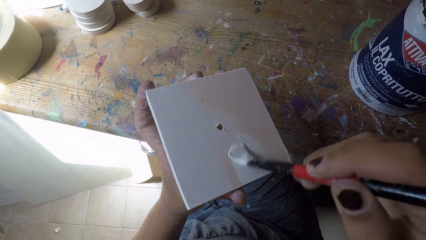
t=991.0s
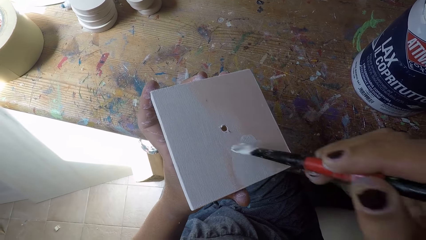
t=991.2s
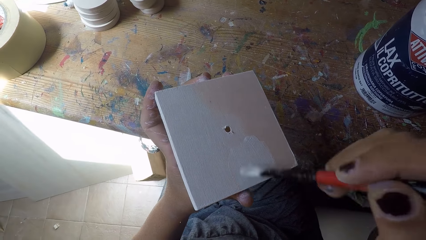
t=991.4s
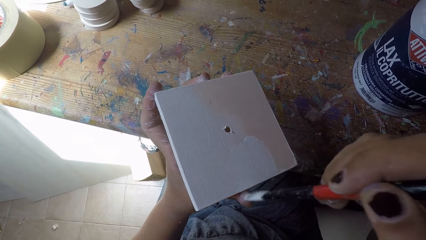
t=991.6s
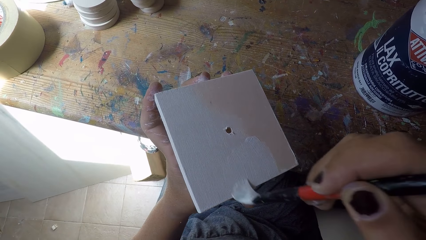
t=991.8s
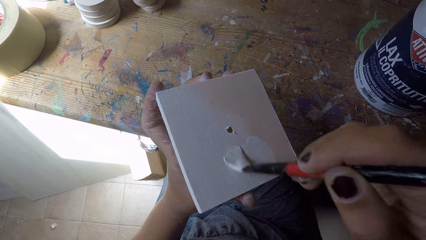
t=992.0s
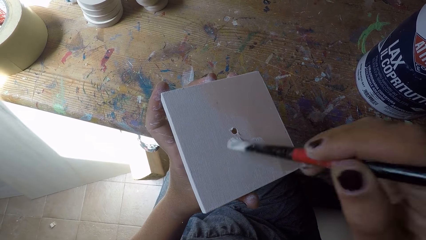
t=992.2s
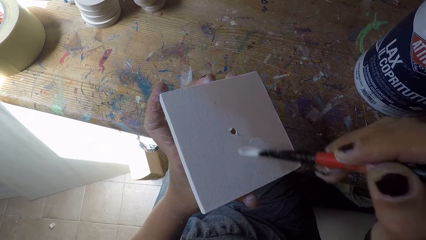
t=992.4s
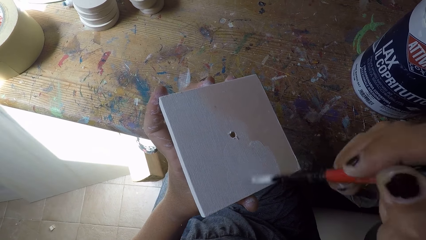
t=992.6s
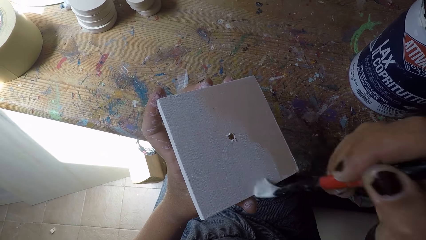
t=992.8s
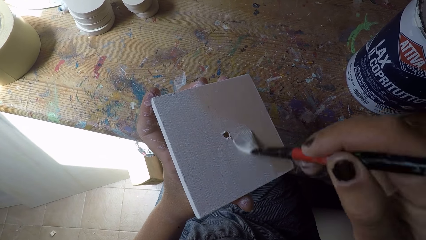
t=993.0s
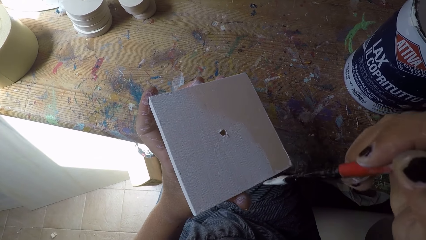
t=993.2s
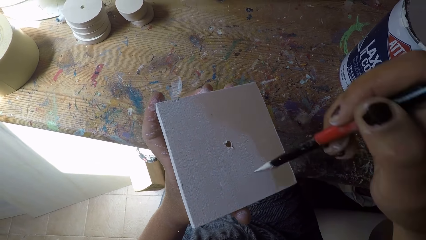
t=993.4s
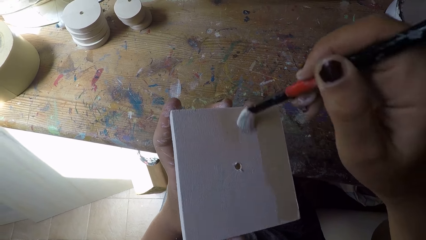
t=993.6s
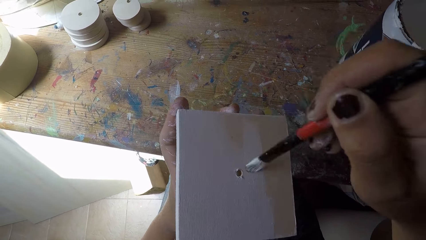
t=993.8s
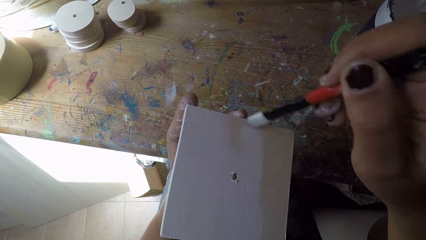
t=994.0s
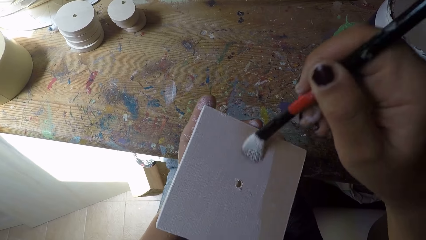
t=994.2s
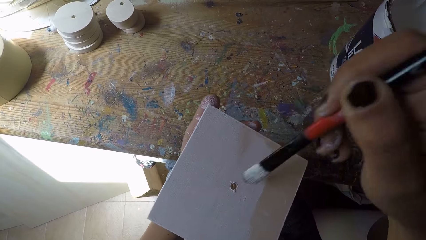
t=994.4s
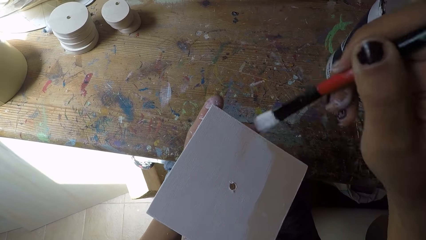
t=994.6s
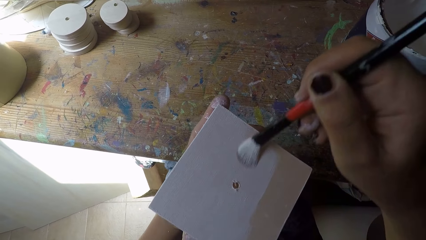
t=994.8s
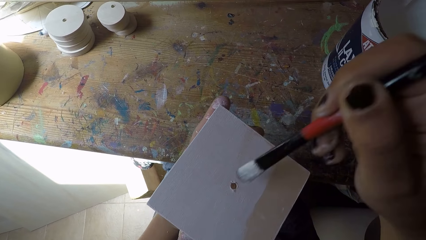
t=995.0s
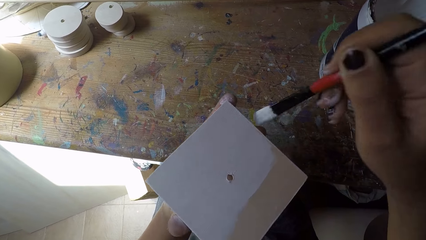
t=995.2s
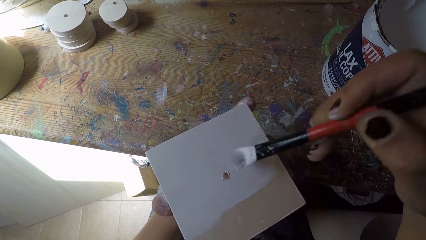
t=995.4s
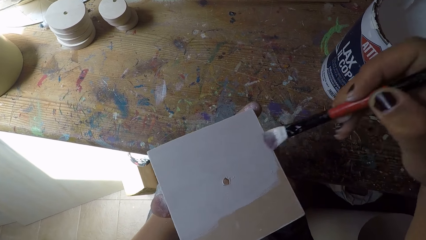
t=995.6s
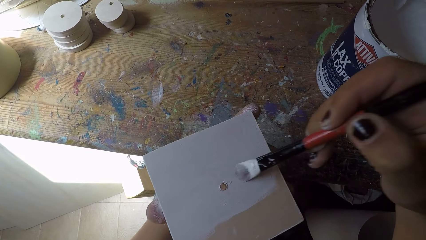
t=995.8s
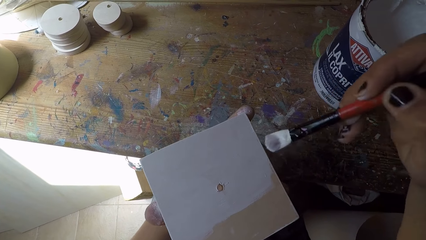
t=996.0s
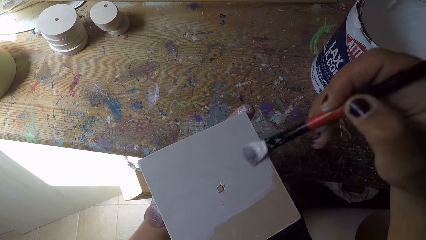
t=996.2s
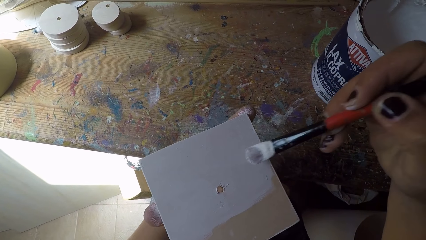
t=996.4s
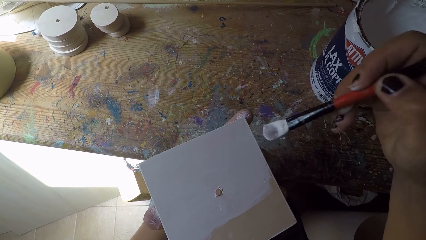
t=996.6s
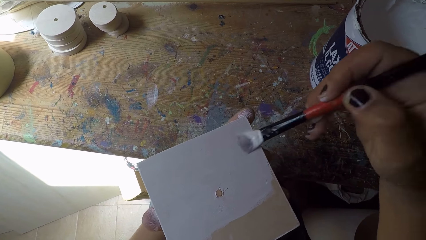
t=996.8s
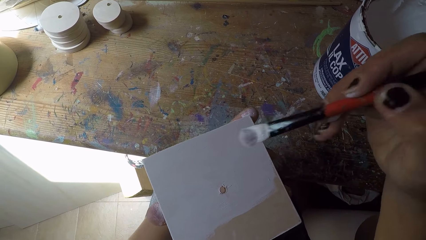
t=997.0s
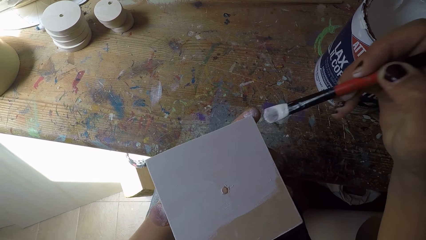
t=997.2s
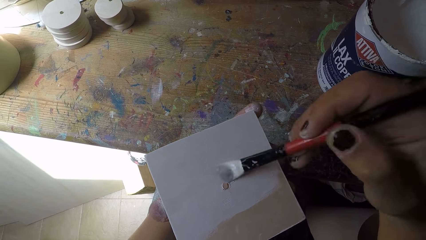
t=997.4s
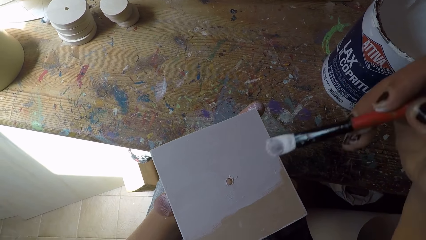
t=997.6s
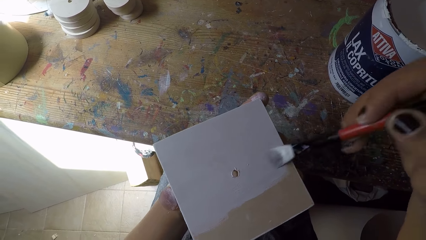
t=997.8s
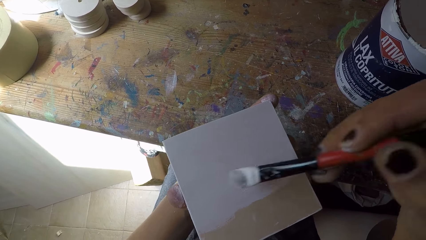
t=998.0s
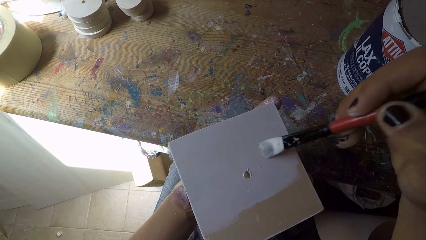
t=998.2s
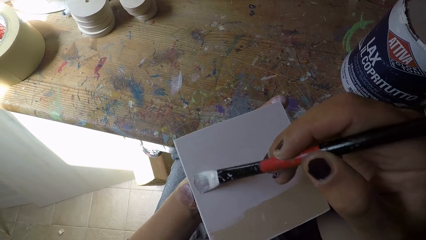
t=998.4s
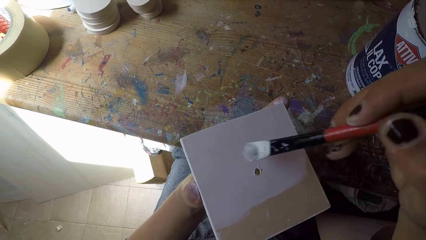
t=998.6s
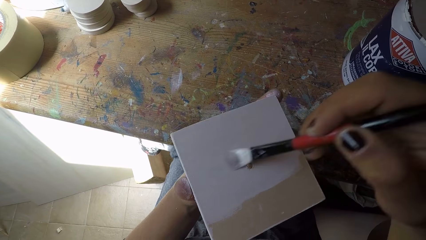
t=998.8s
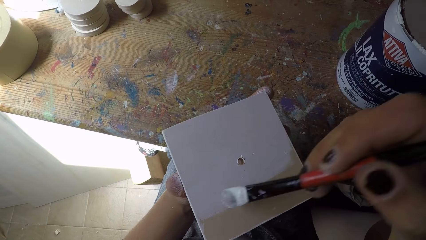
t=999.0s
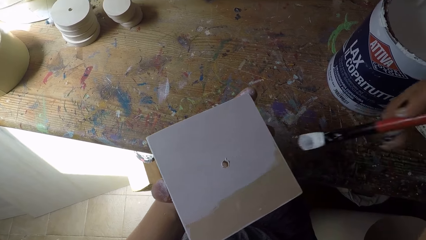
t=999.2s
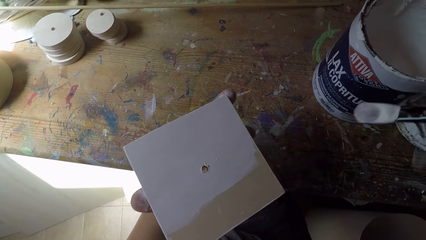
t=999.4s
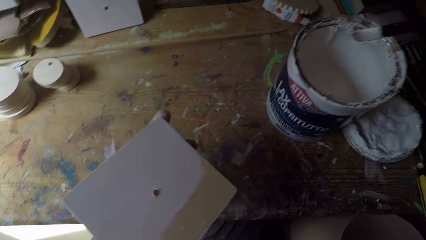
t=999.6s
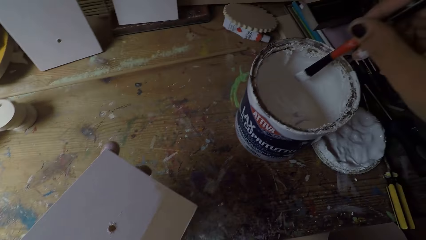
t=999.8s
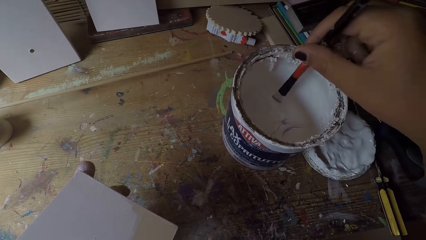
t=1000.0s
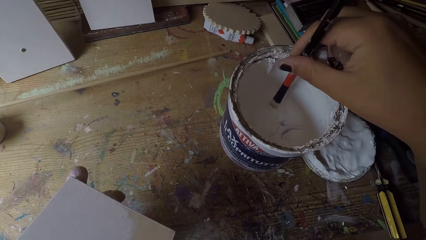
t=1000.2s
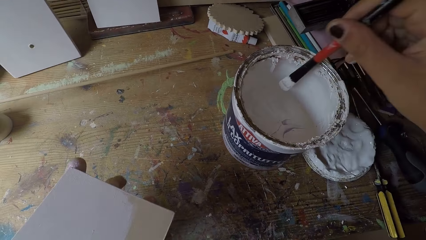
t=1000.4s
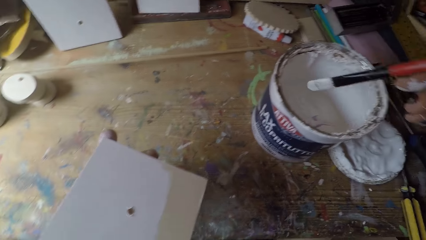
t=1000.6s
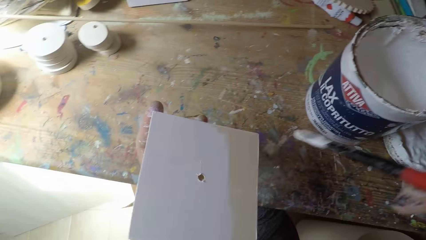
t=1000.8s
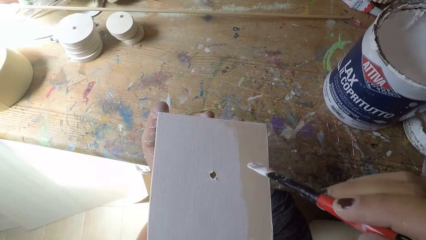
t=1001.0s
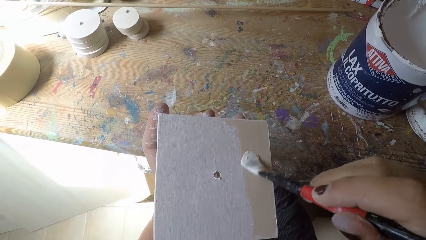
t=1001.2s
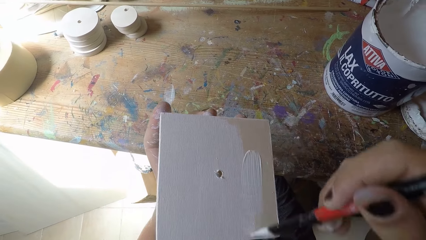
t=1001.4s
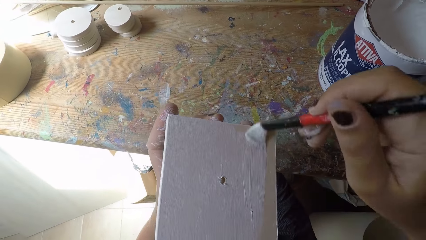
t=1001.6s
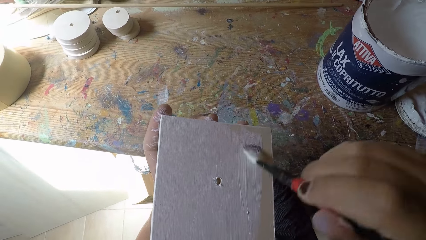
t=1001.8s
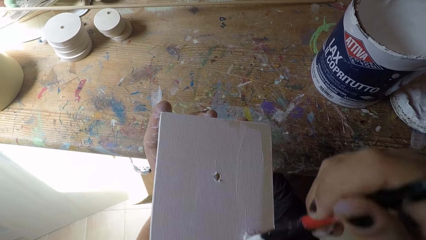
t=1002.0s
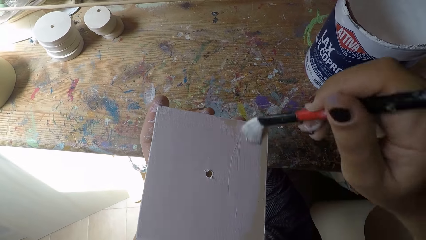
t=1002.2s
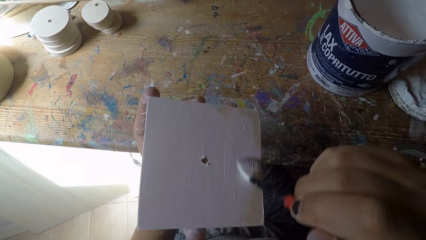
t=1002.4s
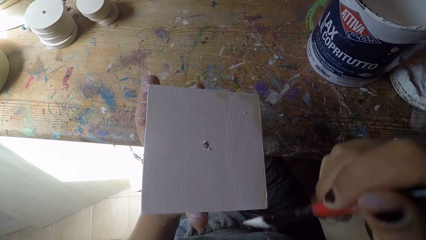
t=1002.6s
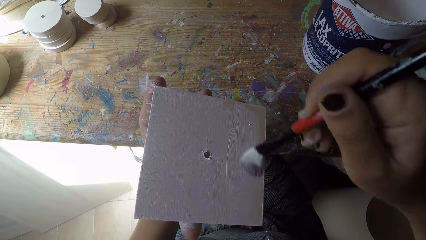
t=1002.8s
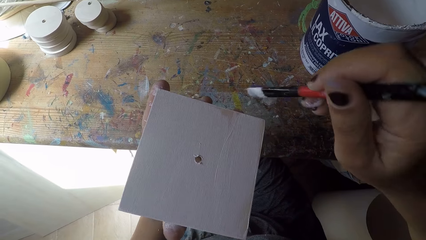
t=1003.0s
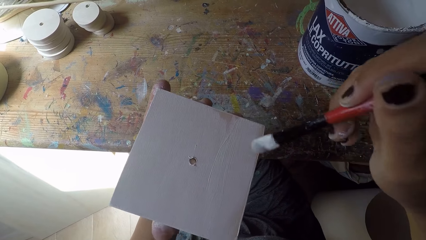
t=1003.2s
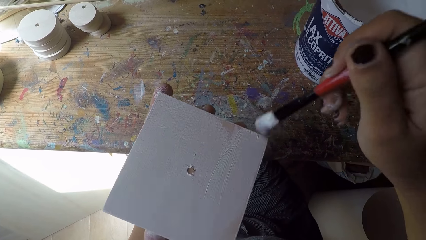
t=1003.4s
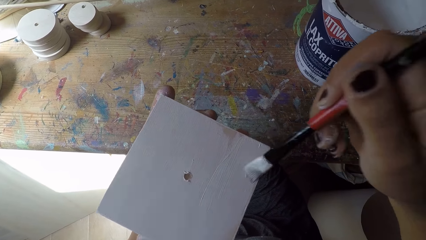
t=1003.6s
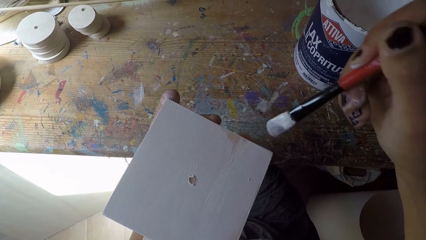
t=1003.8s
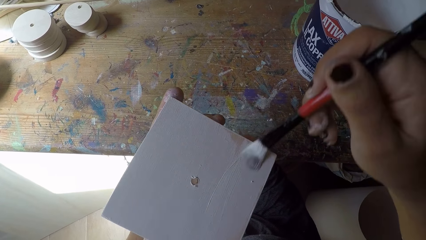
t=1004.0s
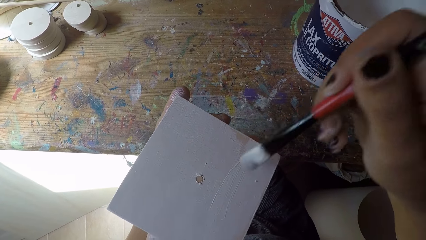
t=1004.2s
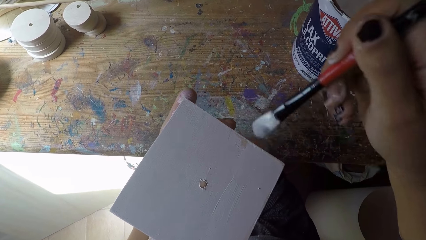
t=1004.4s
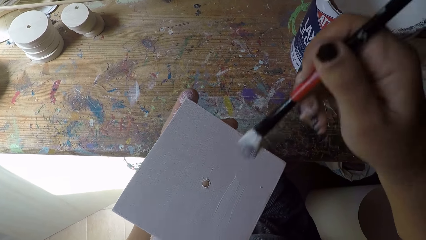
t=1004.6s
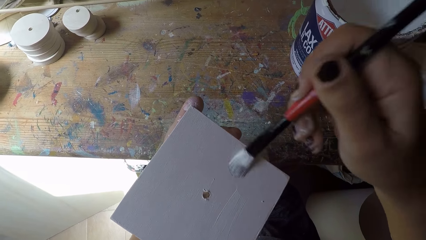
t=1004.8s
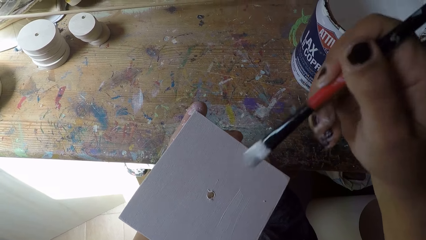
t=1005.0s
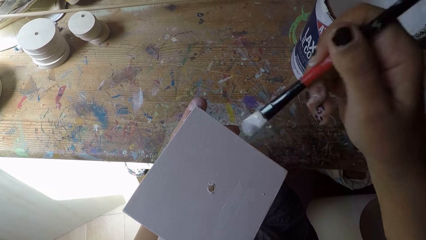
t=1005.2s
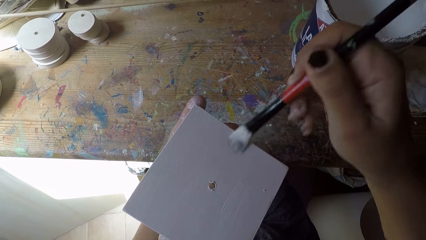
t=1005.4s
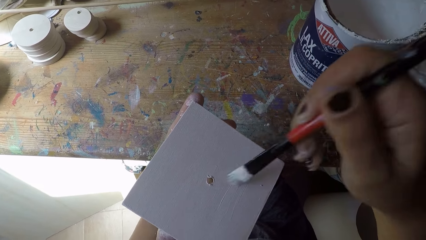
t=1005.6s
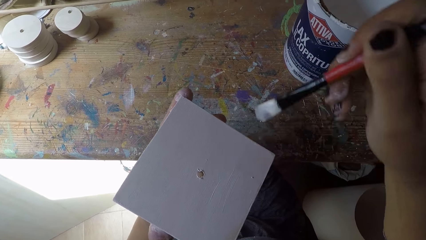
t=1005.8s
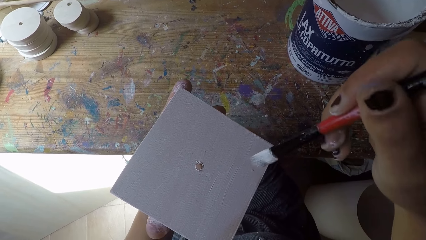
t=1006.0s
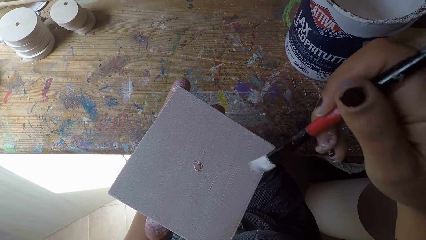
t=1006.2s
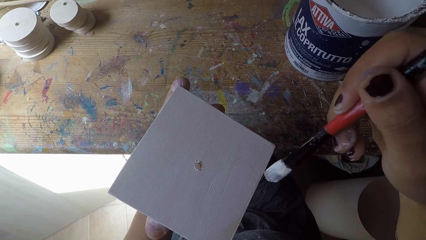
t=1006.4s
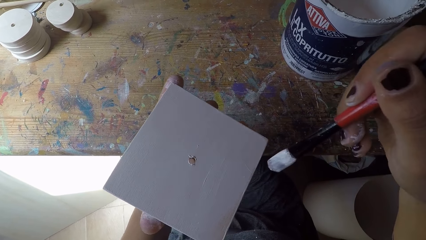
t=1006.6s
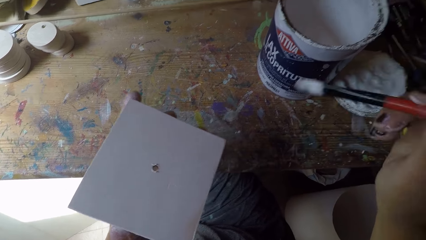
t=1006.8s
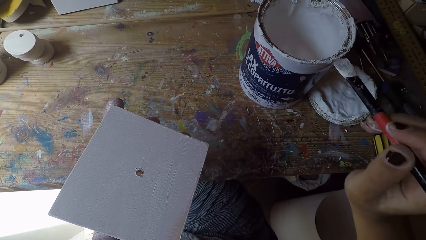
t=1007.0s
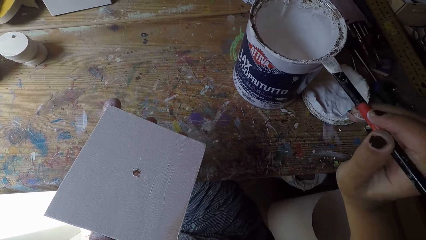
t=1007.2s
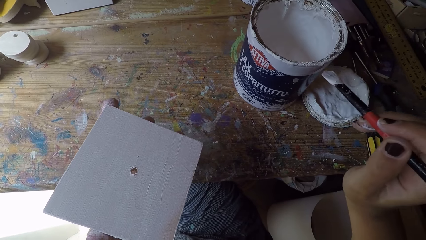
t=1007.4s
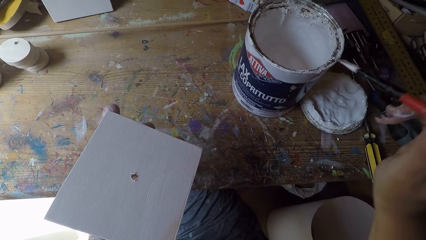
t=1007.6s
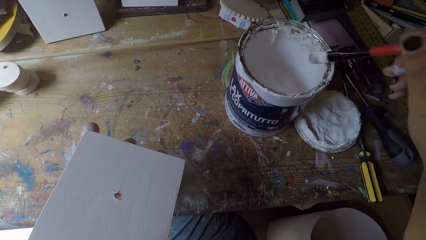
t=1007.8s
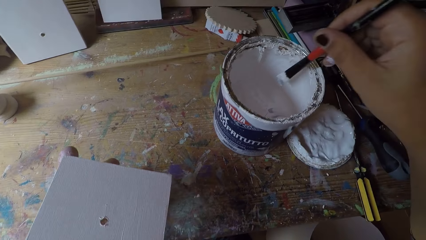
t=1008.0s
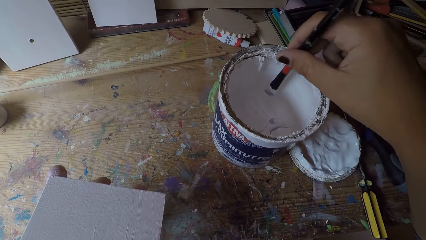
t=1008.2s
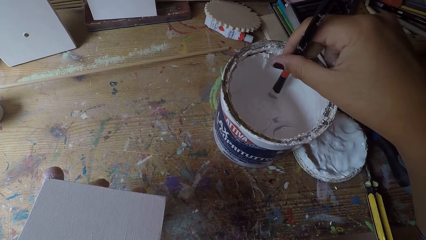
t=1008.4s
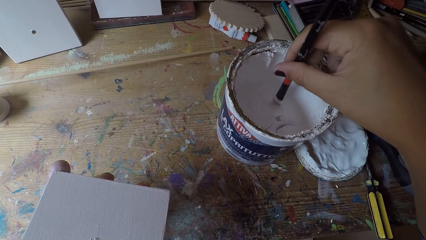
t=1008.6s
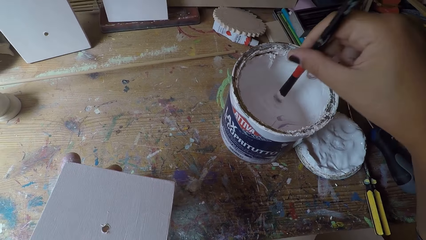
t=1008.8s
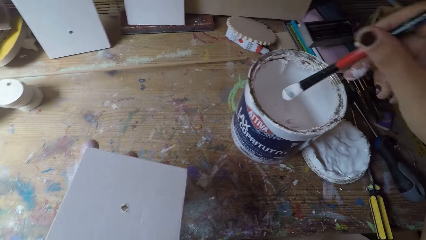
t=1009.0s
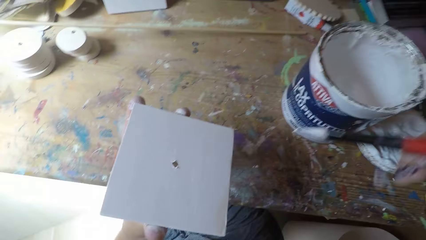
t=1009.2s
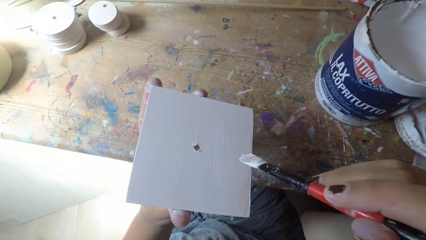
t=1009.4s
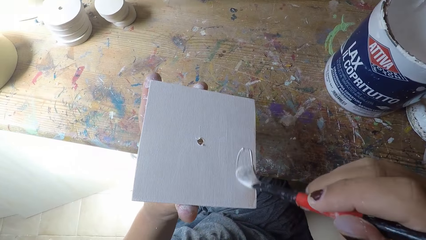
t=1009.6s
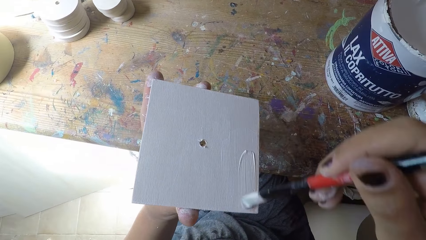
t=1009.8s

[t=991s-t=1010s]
The camera wearer dips the paintbrush in his right hand into the paint can. He paints the wooden plank with the paintbrush in his right hand. He wipes the paintbrush in his right hand on the paint can. He dips the paintbrush in his right hand into the paint can. He paints the wooden plank with the paintbrush in his right hand.
